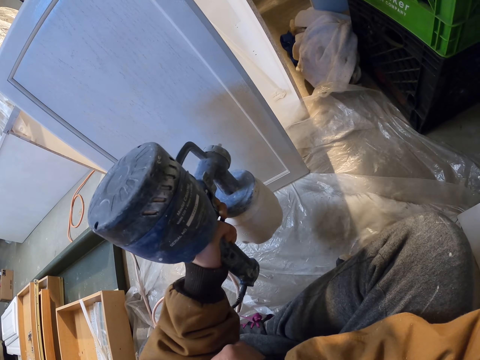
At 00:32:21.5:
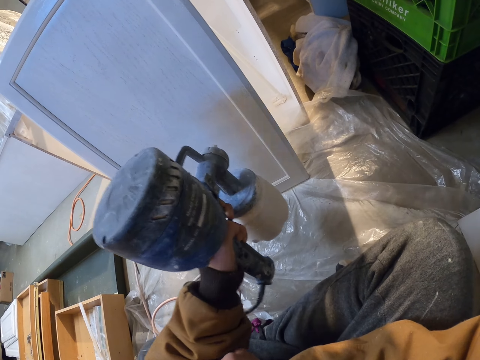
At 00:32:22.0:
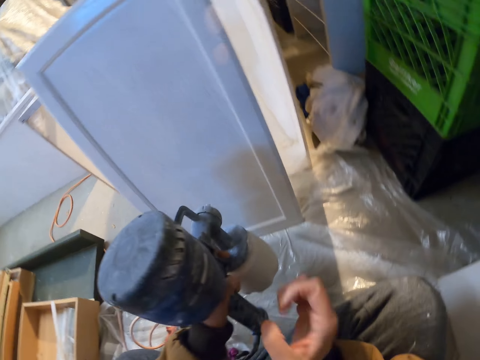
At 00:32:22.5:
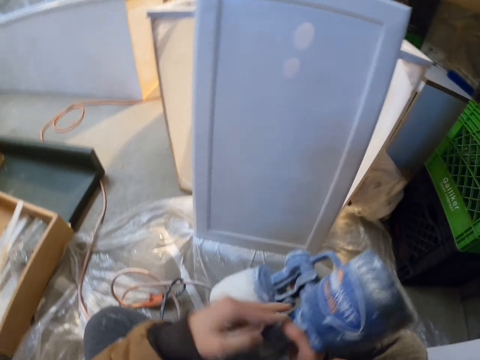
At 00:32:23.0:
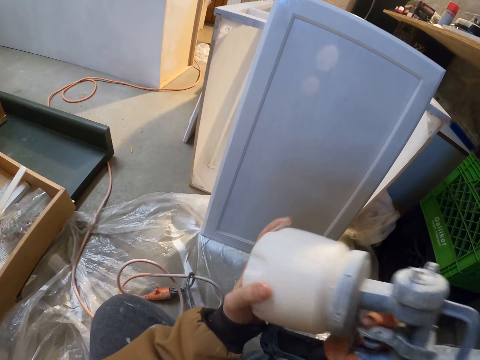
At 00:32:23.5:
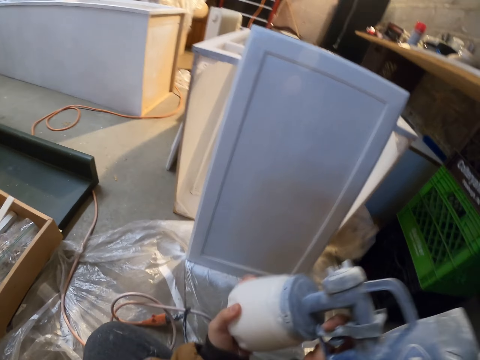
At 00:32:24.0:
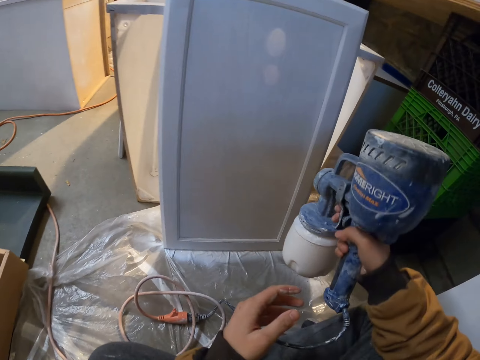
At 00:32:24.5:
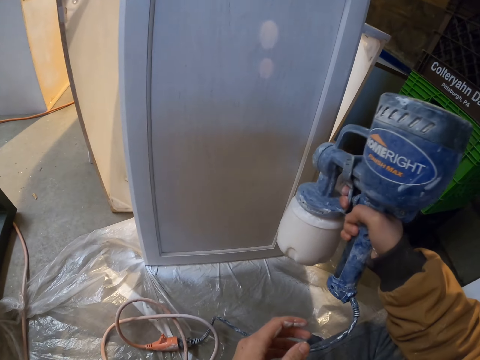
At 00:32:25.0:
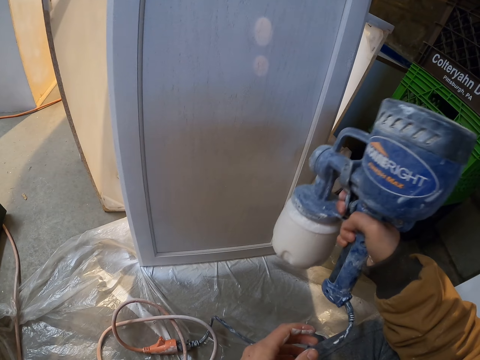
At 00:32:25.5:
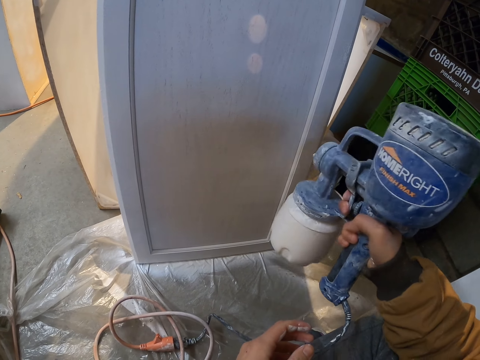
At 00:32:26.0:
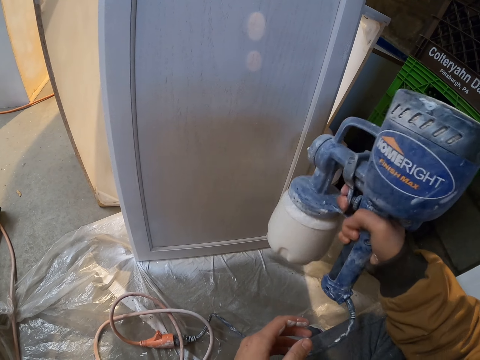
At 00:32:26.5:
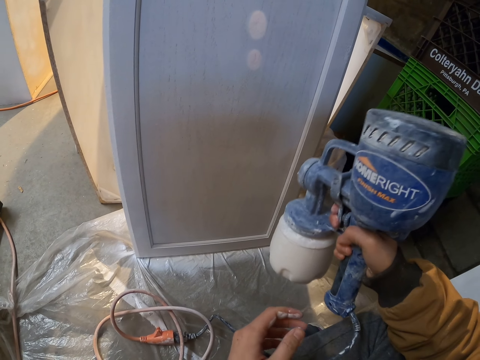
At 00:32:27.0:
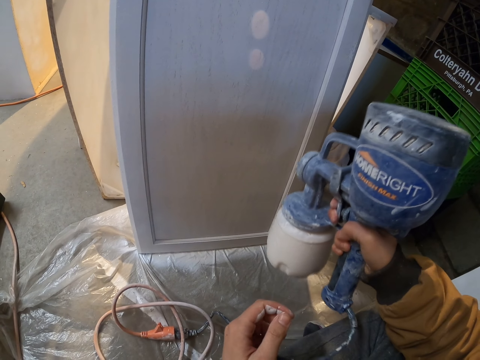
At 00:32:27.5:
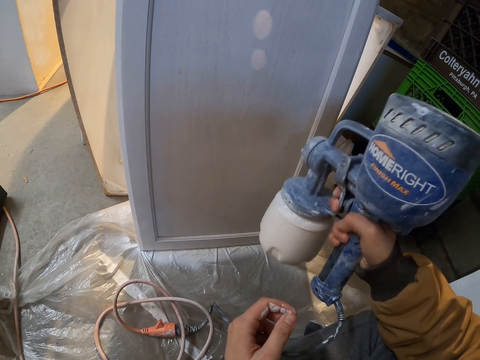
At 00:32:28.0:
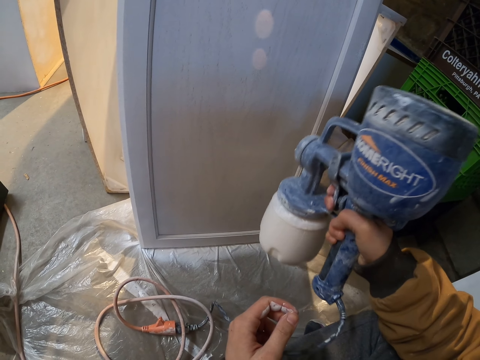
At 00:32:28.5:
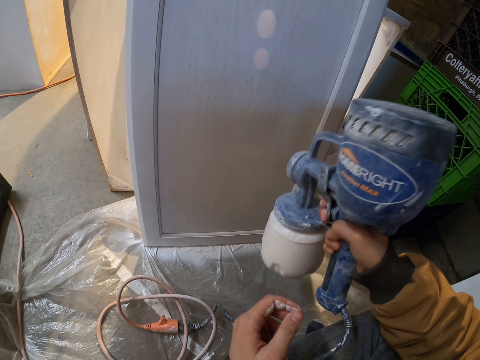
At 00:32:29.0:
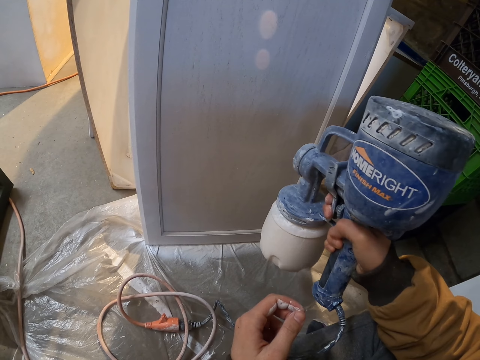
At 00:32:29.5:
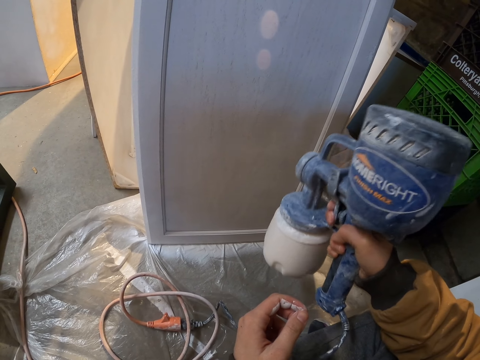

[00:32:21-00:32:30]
The camera wearer shakes the paint sprayer. They spray the door with a paint spray gun.

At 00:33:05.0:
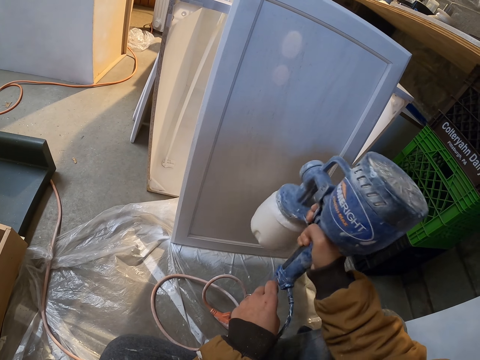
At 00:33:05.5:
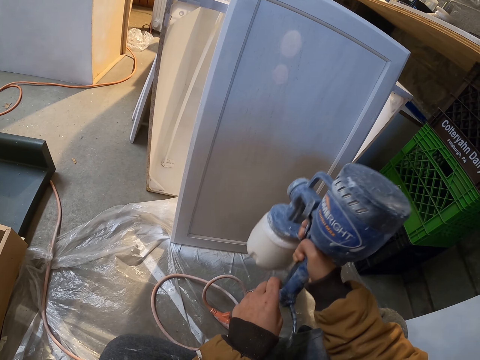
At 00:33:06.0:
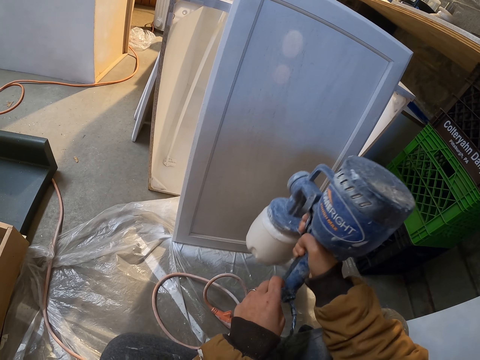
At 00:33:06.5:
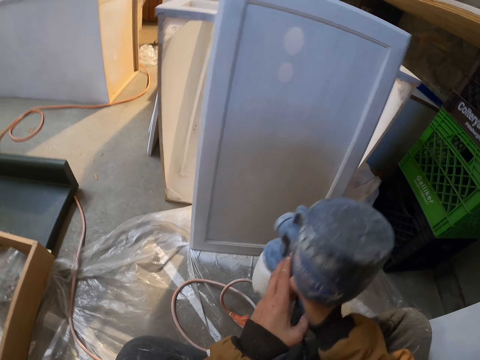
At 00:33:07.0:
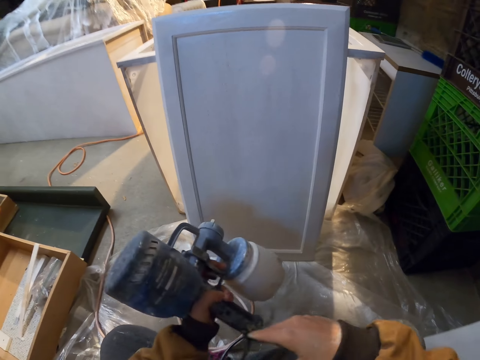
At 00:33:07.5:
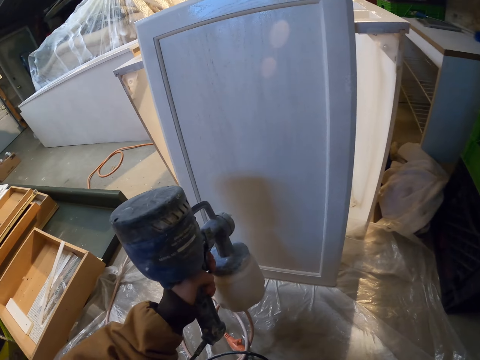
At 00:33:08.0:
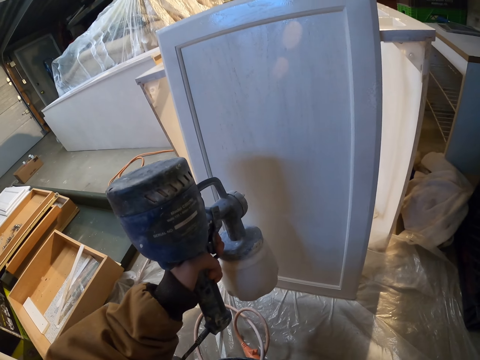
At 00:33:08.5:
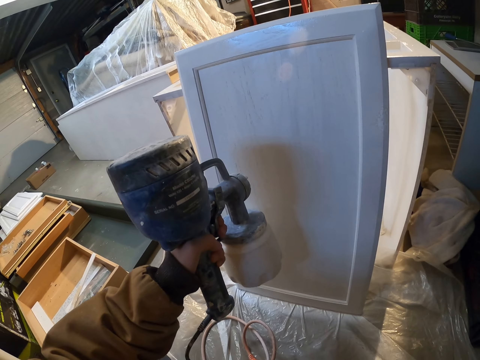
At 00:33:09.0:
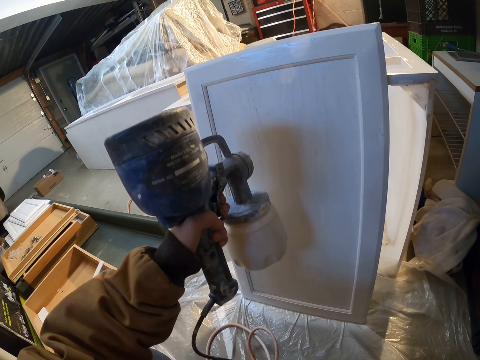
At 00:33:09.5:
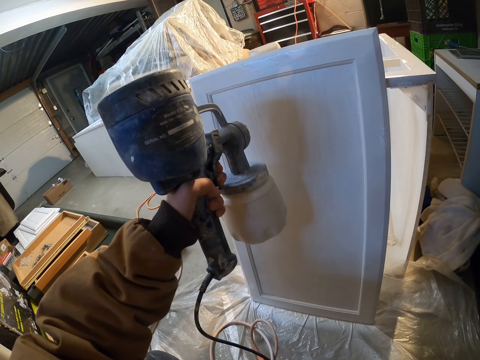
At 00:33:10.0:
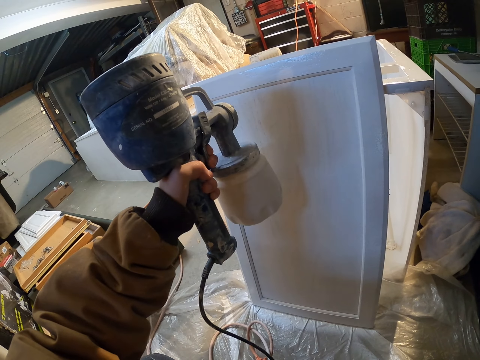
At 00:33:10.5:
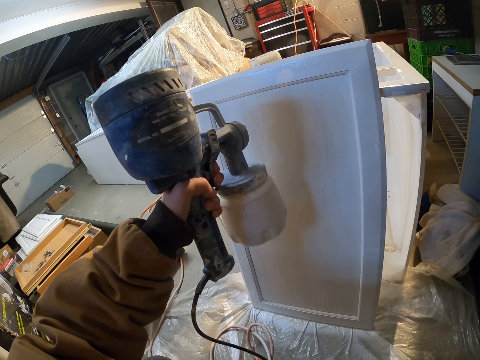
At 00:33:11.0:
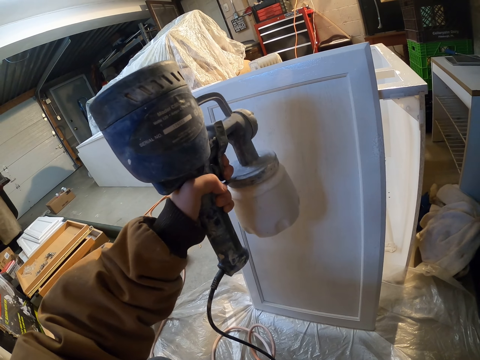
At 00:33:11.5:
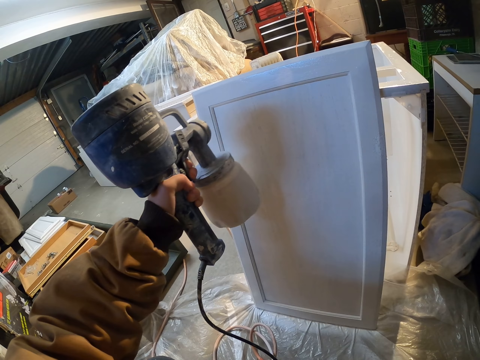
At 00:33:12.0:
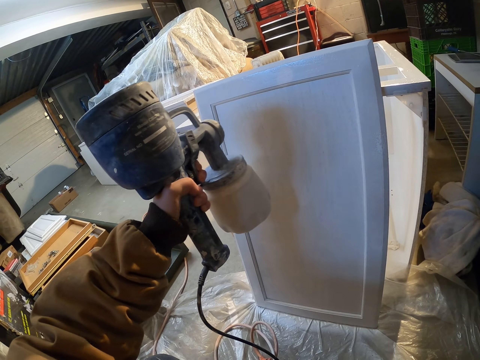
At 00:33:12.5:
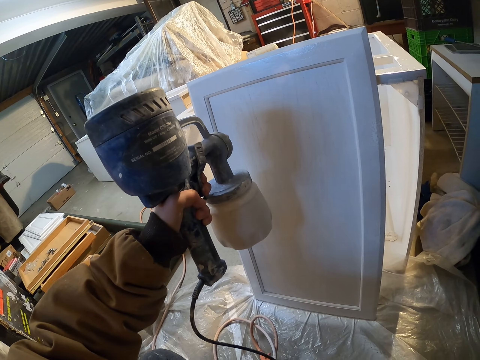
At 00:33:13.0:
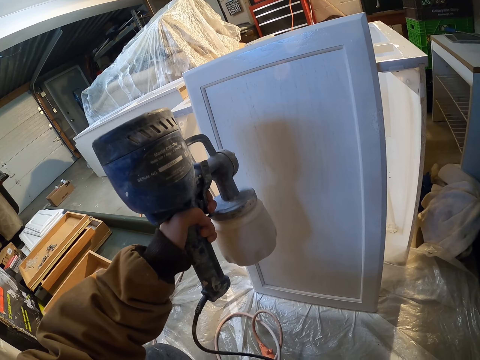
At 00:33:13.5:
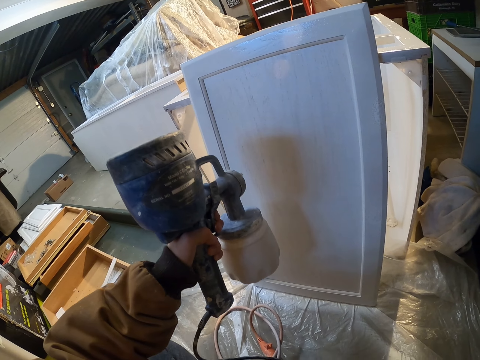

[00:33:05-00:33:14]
The camera wearer exchanges the paint sprayer to his left hand. He sprays the board.

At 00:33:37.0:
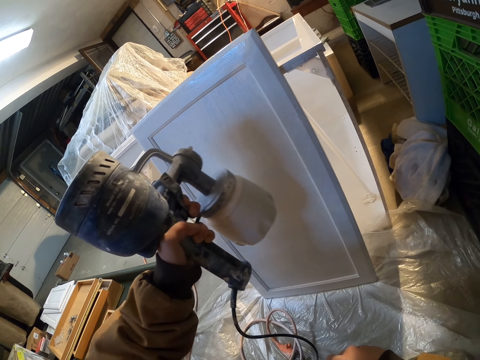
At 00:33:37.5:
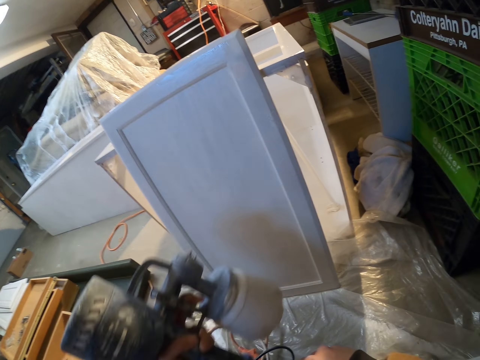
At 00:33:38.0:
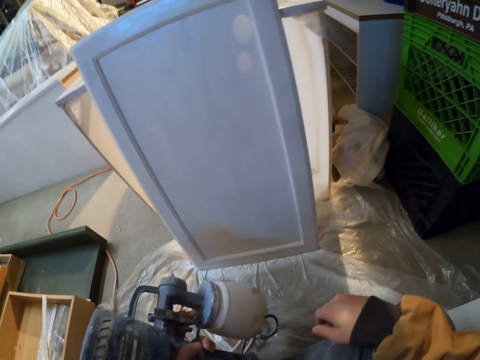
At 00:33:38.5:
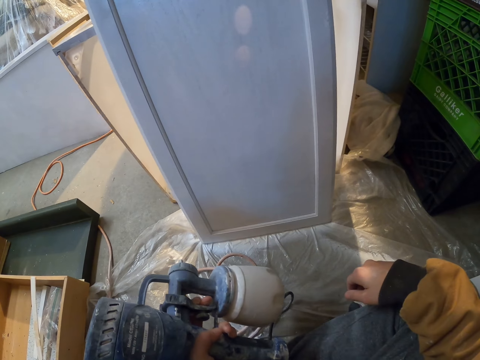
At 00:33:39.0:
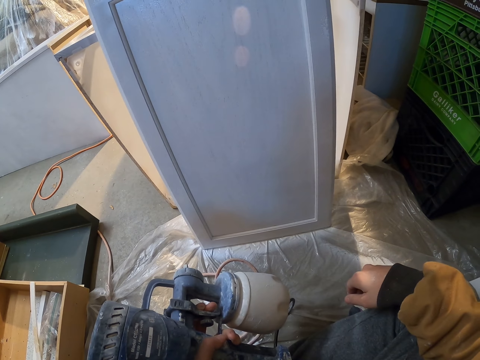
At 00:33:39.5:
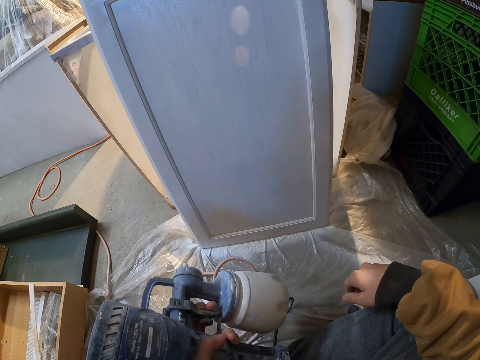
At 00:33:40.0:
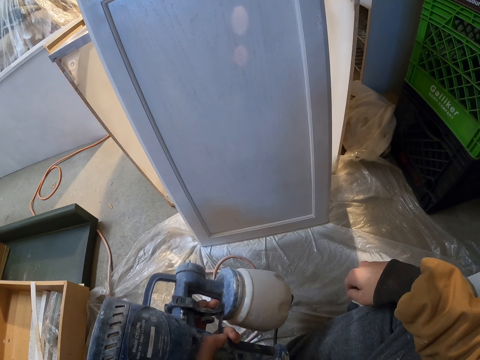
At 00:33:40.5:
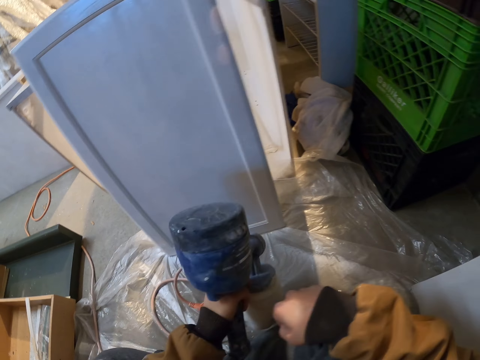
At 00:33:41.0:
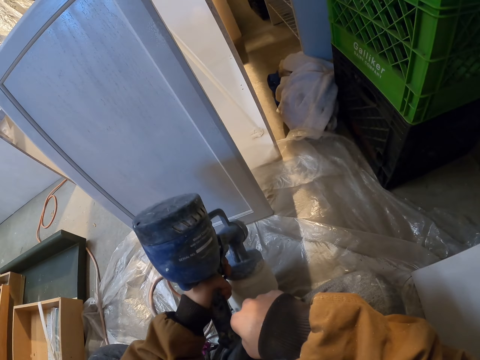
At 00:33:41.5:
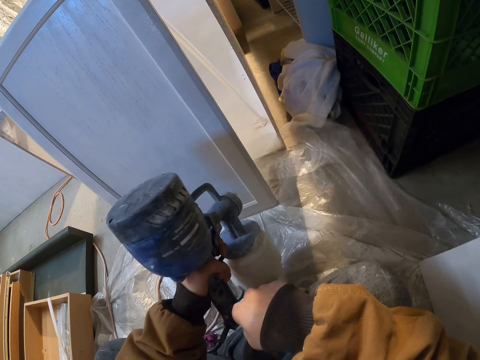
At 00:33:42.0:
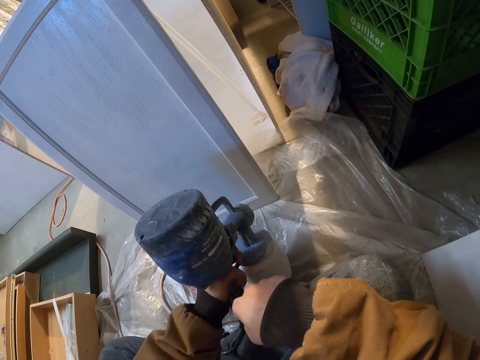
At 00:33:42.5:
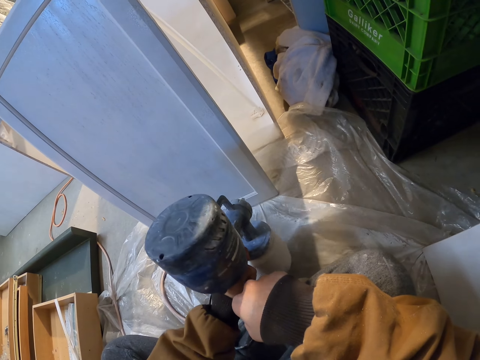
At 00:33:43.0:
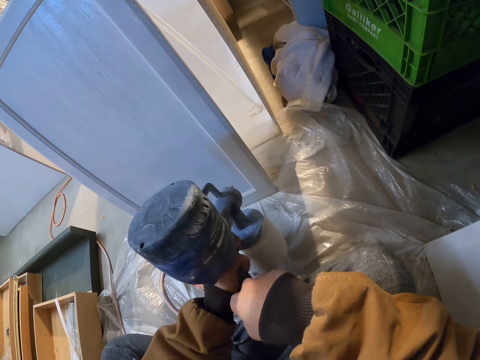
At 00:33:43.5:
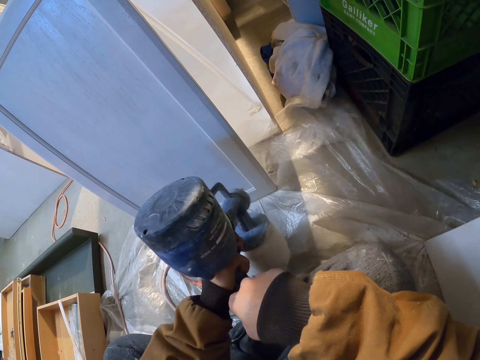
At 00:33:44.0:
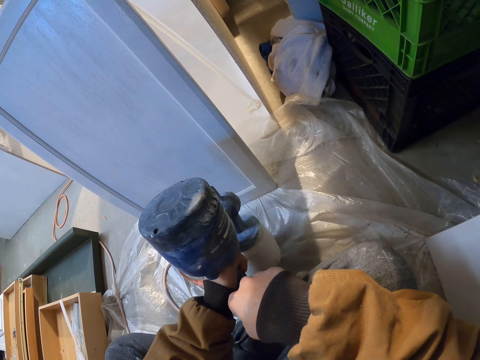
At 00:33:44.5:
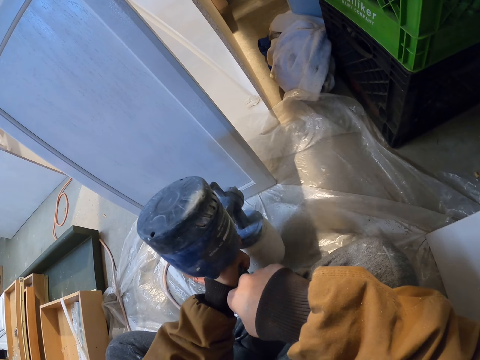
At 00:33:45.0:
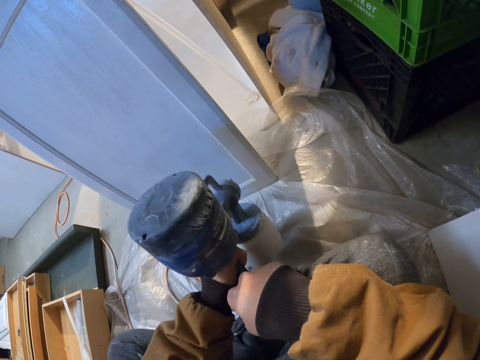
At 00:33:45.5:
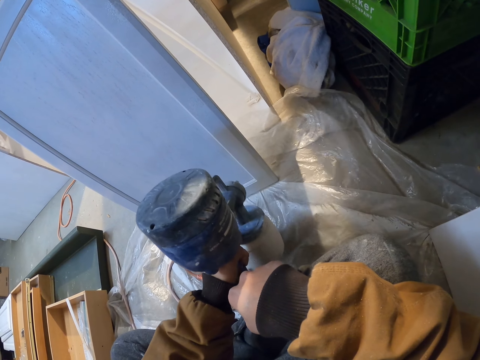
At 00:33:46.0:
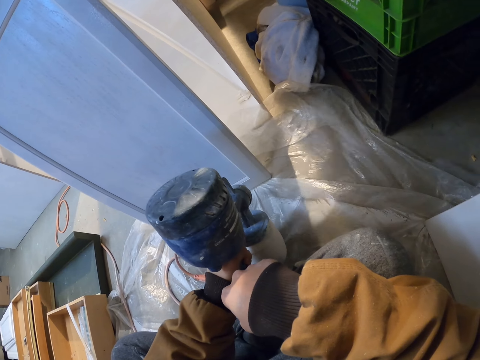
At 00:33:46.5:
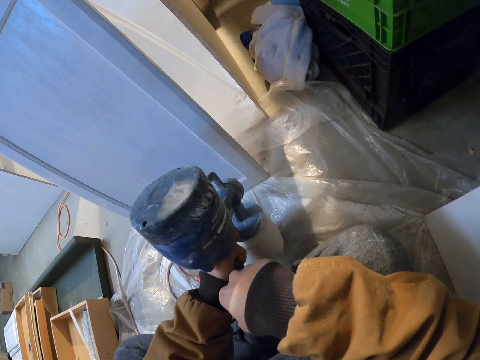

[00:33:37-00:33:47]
The camera wearer looks at the structure. They spray the door with a paint spray gun.
